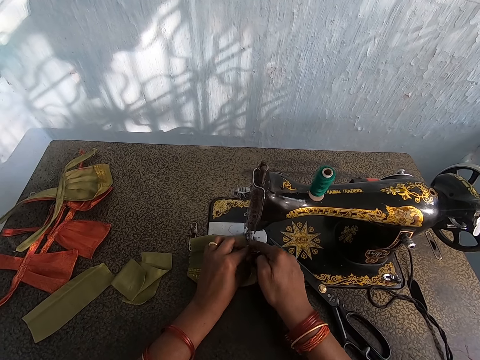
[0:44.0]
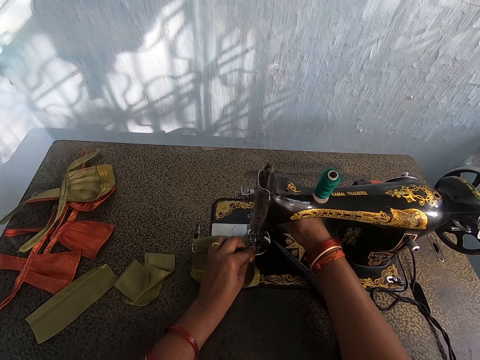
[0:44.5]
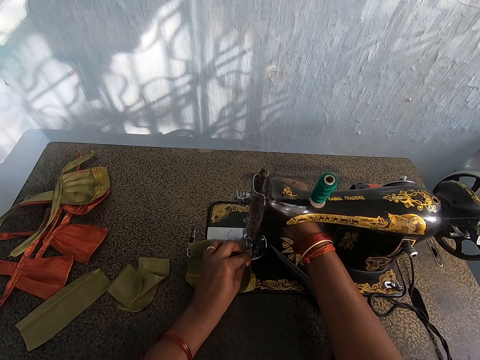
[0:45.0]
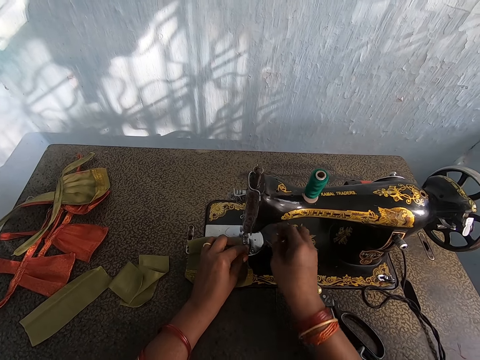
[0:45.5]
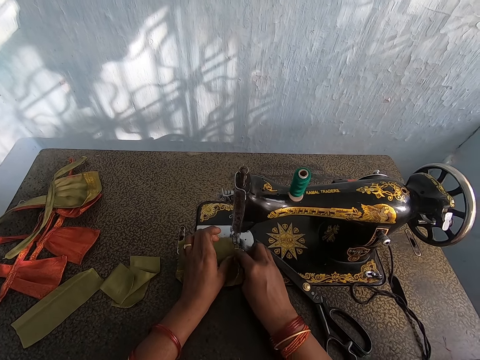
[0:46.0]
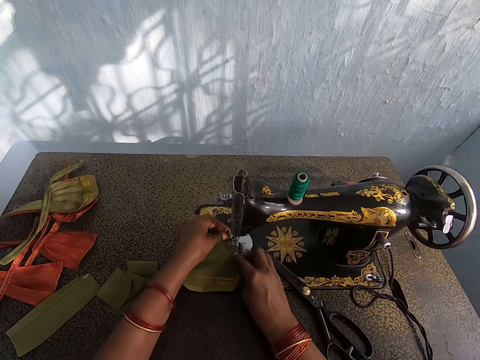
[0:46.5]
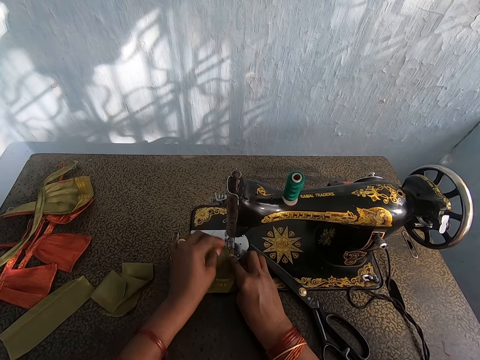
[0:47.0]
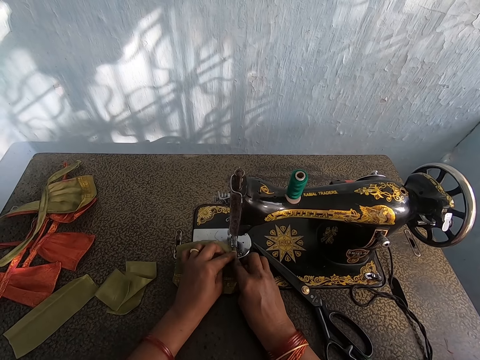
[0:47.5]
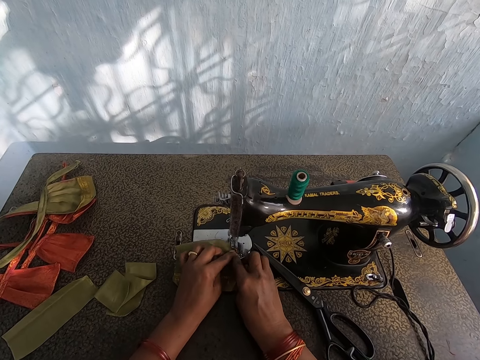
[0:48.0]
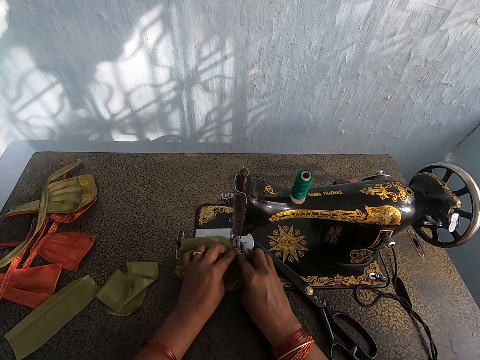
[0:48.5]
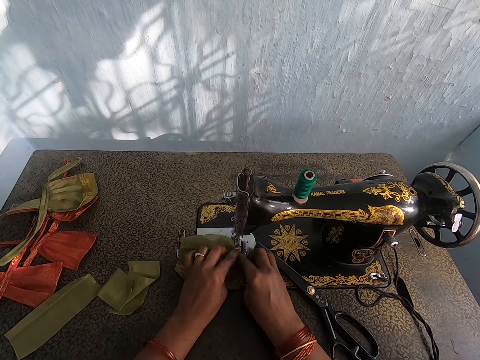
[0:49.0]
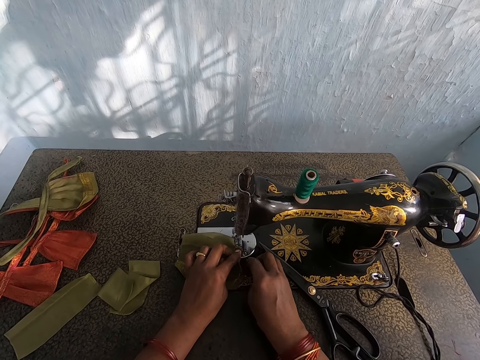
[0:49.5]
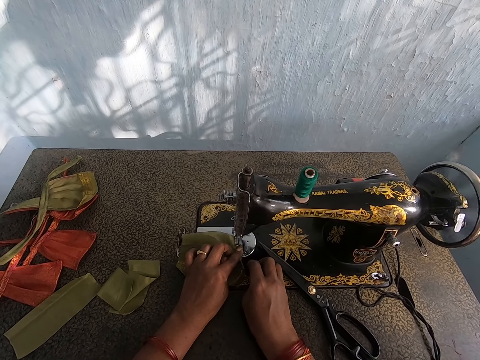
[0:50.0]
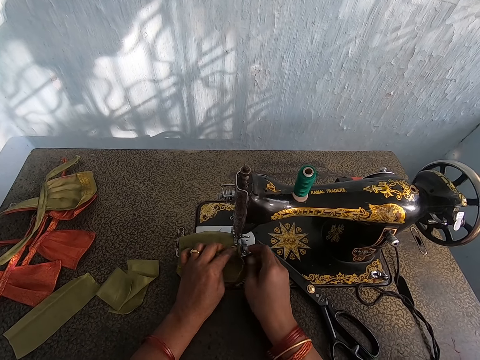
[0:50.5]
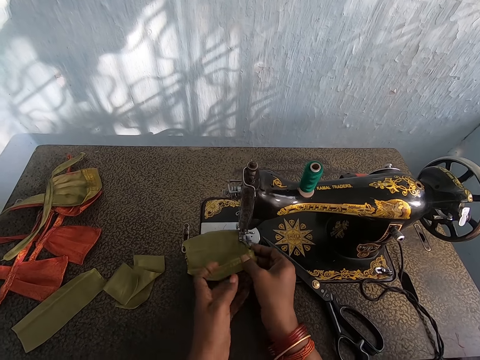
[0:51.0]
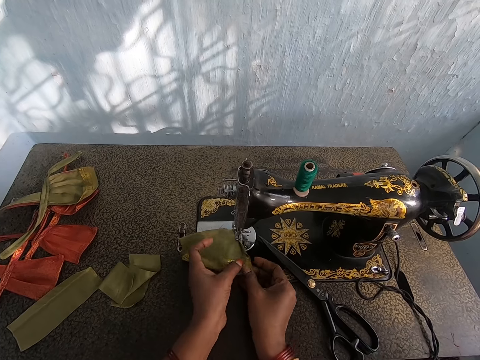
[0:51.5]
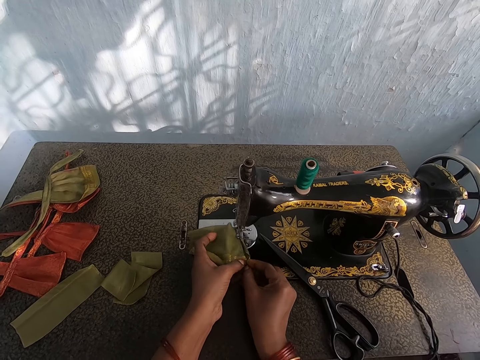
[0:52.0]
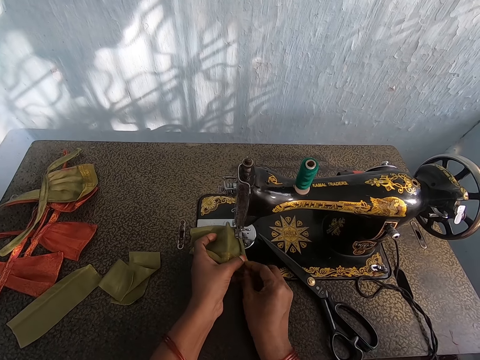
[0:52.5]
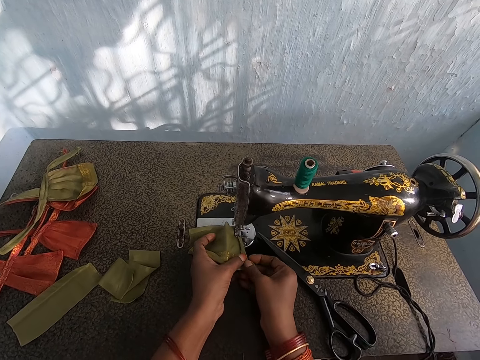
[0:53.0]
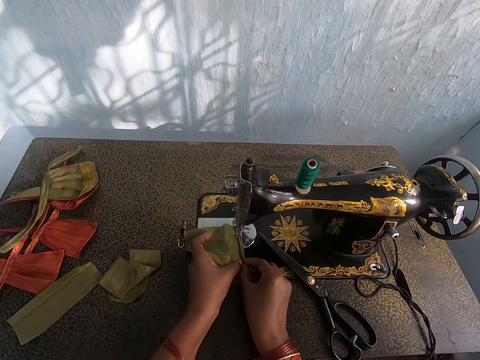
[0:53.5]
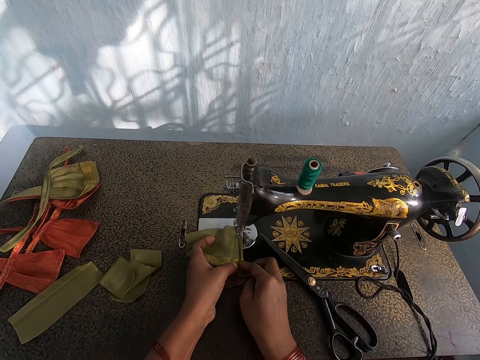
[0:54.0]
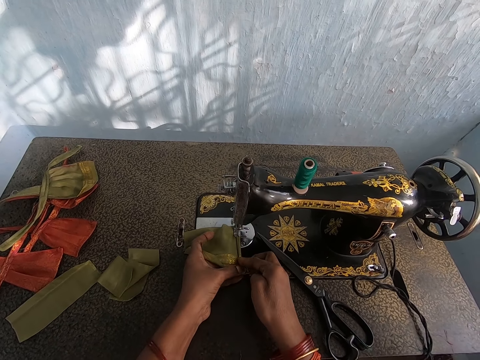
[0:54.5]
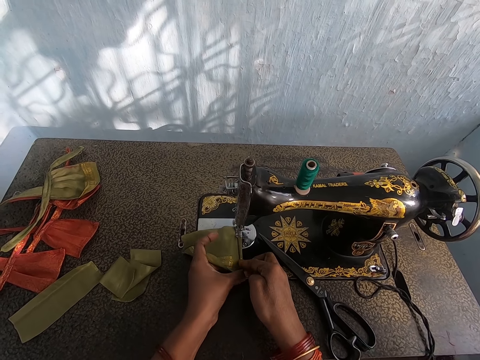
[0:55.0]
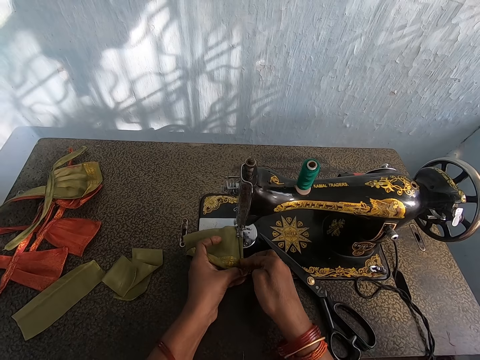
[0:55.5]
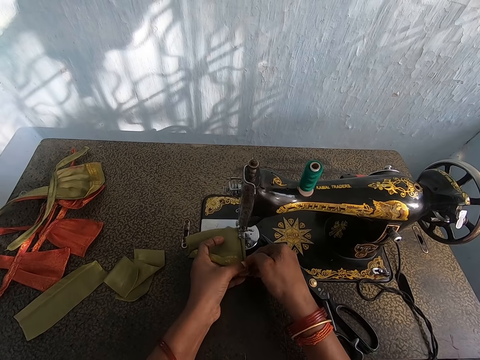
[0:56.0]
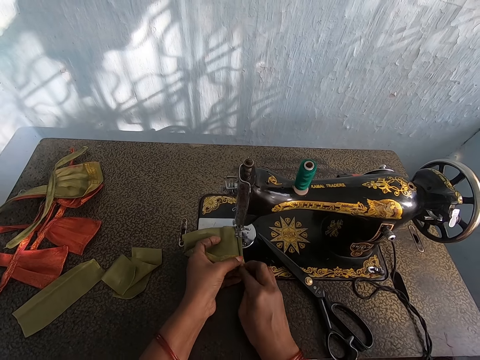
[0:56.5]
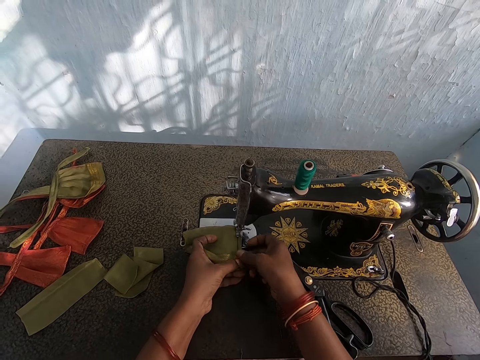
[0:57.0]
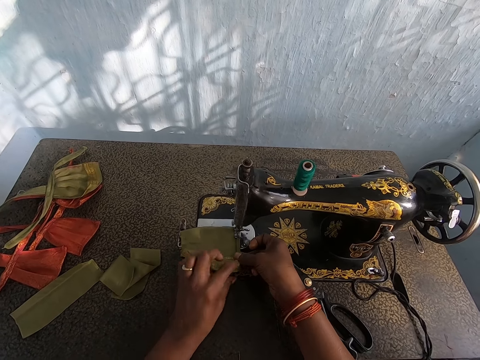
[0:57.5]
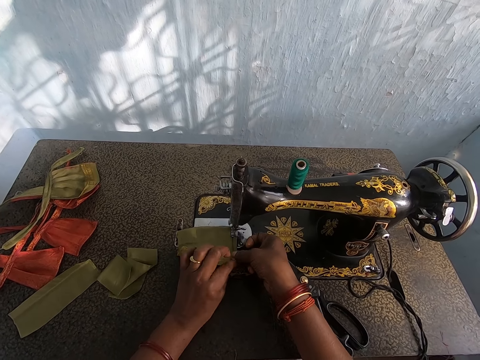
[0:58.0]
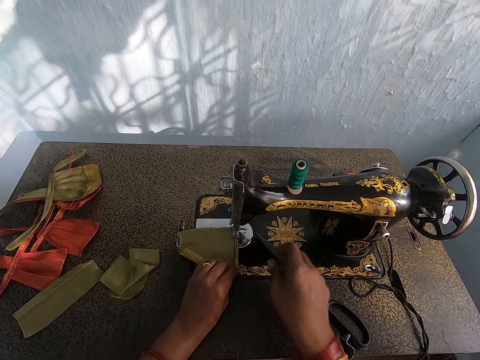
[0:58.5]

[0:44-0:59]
The camera wearer sews the piece of cloth on the sewing machine.

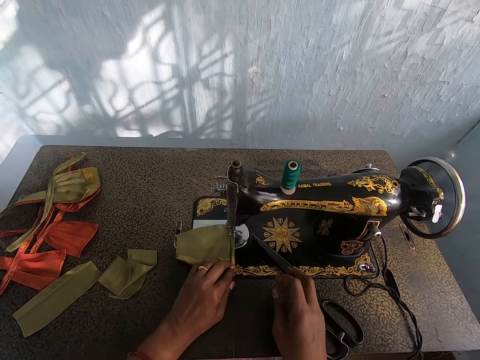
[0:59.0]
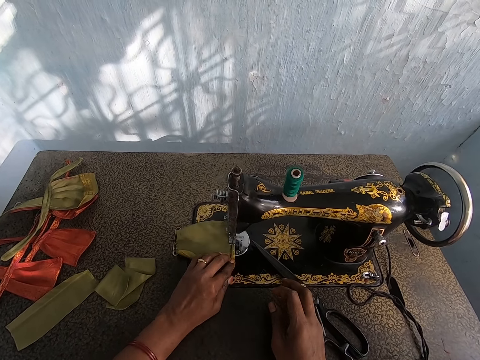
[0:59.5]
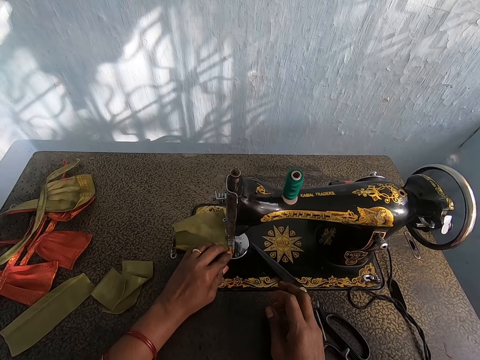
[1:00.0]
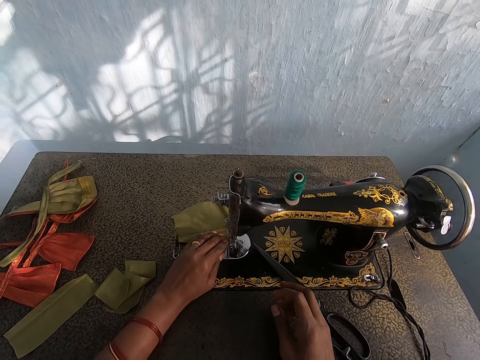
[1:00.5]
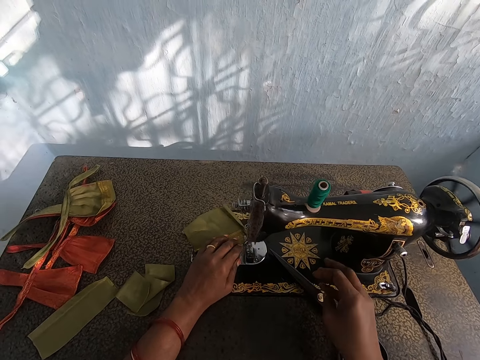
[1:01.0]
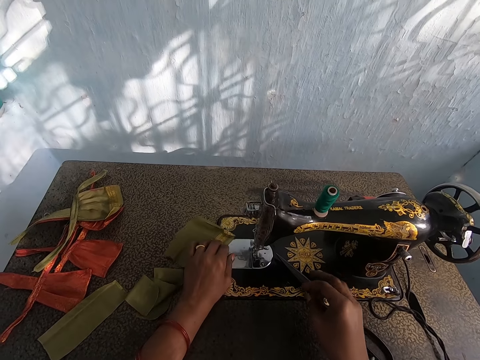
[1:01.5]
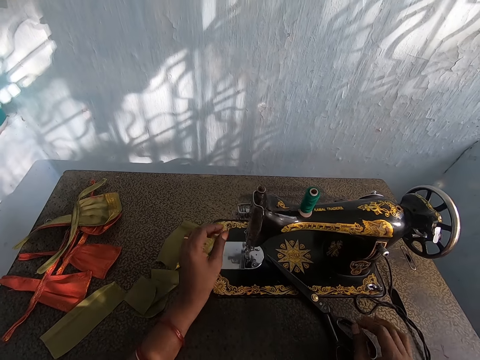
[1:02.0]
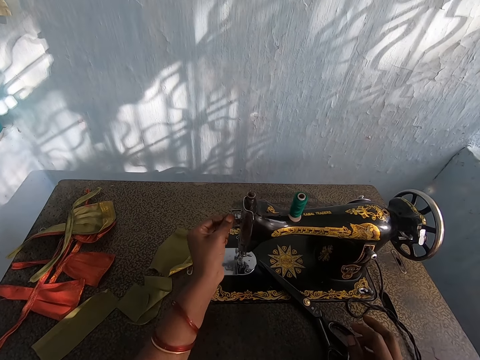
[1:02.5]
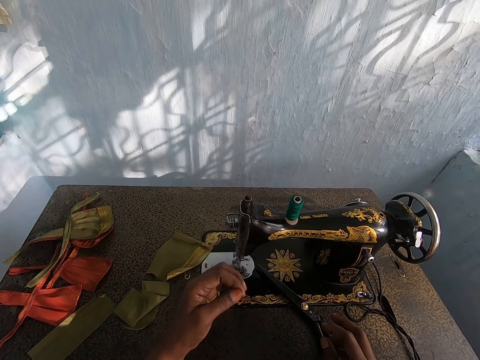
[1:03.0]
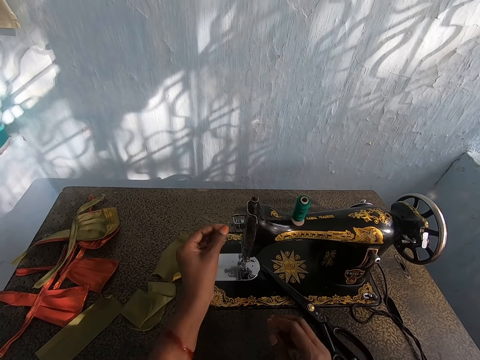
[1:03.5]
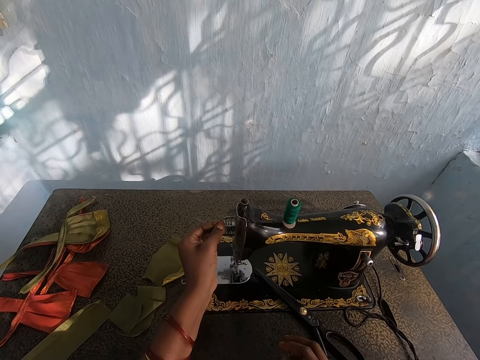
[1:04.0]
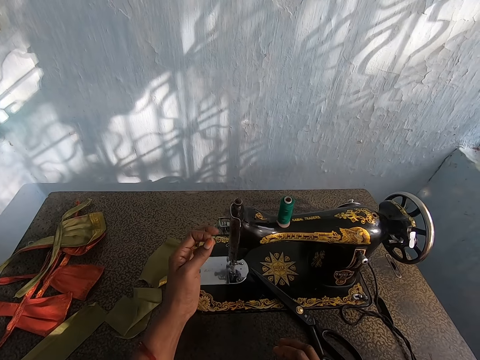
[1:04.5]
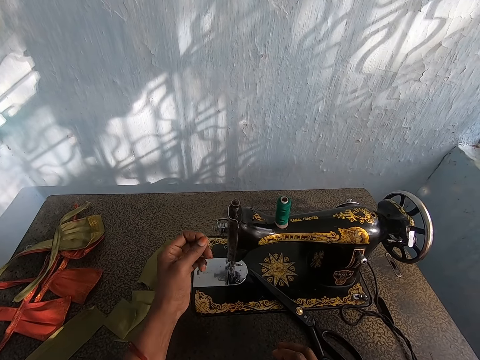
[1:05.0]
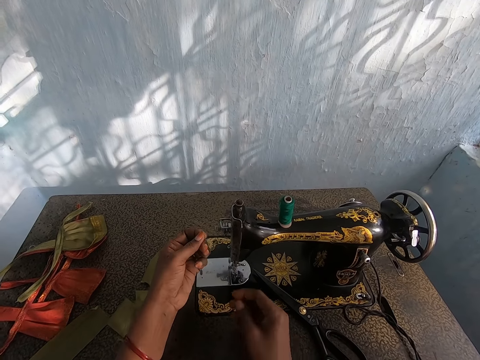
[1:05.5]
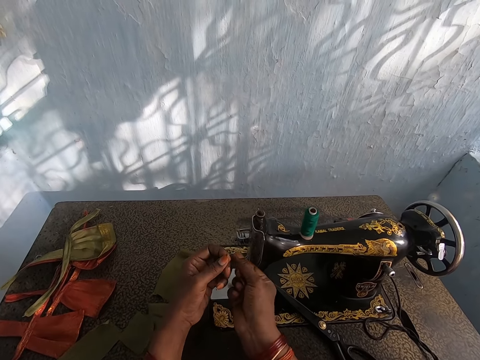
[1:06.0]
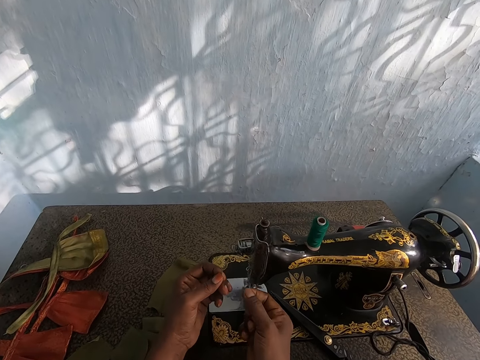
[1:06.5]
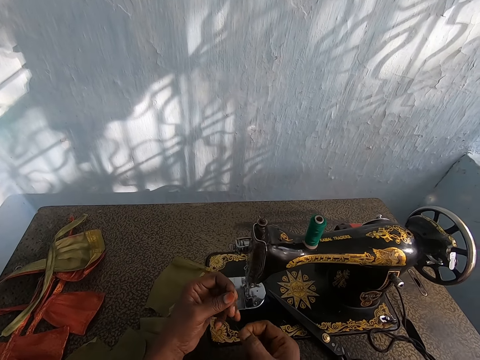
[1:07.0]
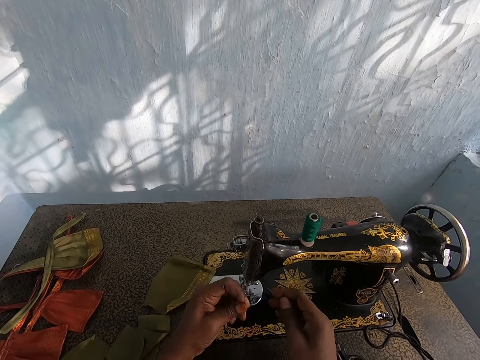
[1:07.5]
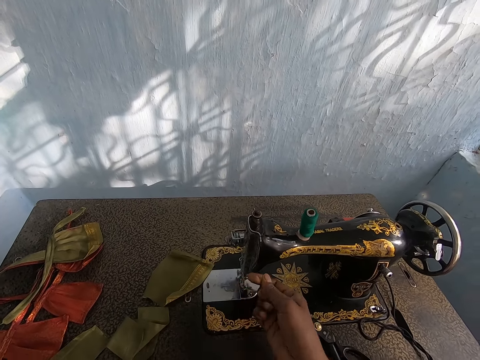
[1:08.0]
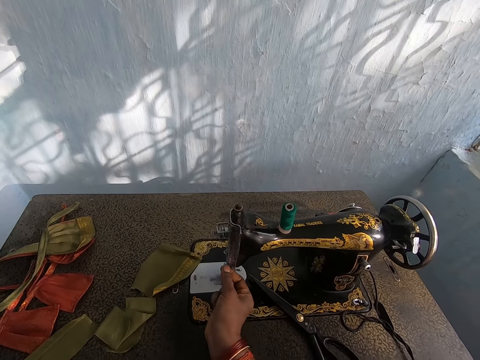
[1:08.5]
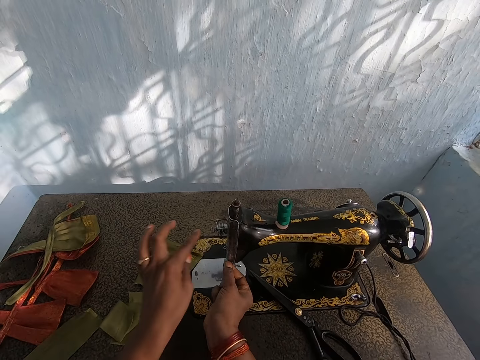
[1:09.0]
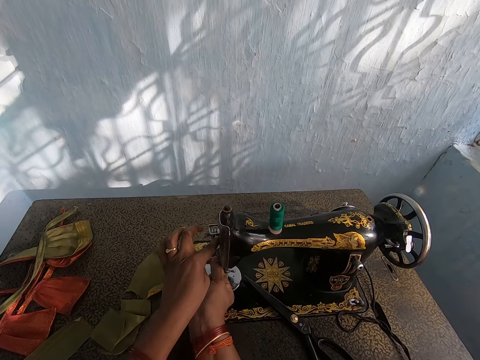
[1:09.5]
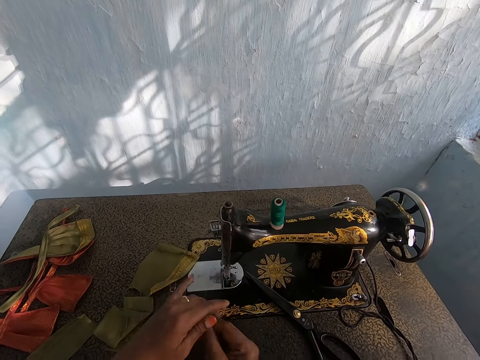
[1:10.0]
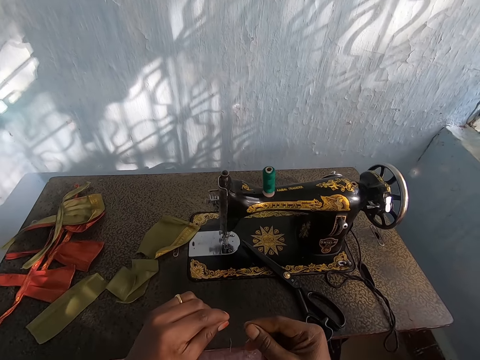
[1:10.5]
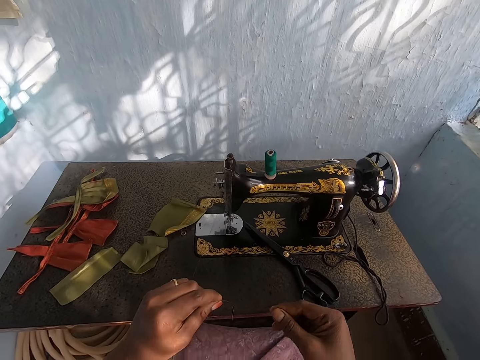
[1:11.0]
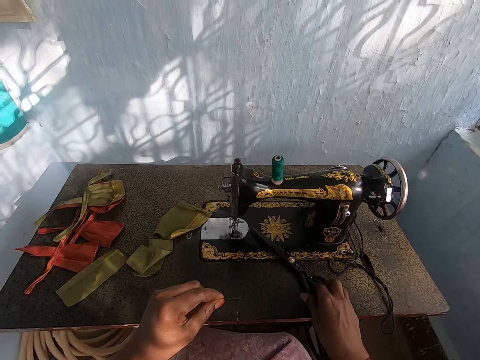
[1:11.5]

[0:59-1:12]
The camera wearer adjusts the thread in the sewing machine. They pull the thread from the sewing machine.
